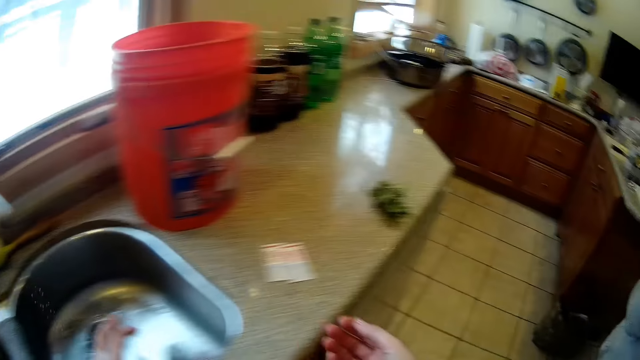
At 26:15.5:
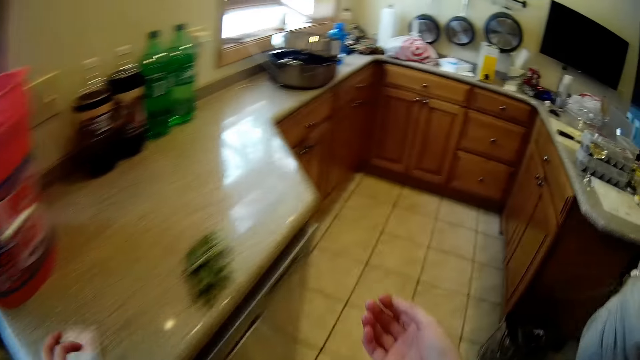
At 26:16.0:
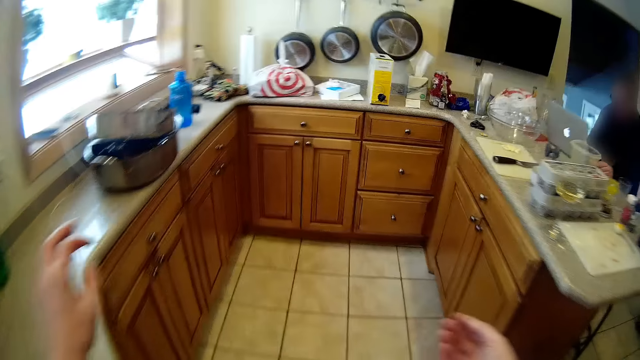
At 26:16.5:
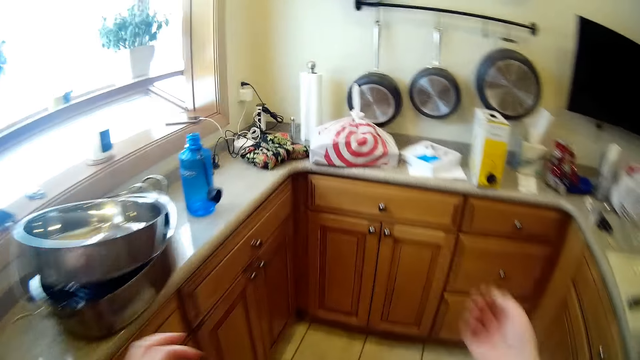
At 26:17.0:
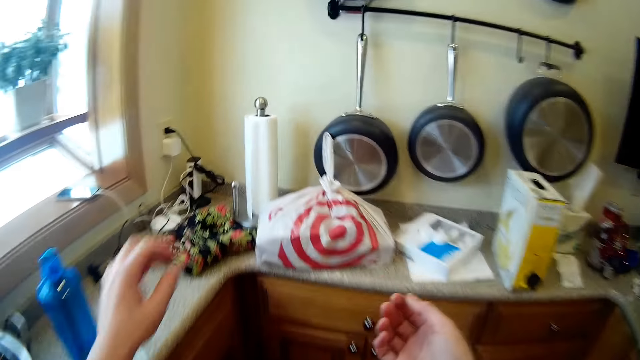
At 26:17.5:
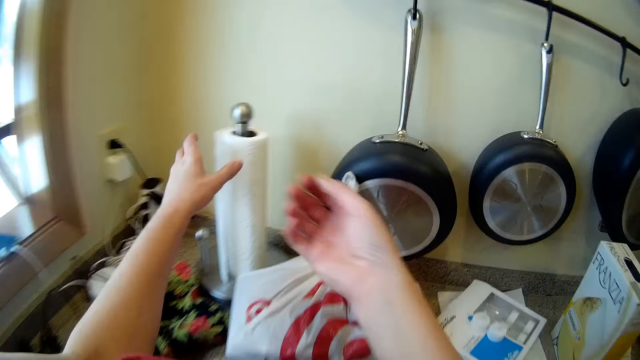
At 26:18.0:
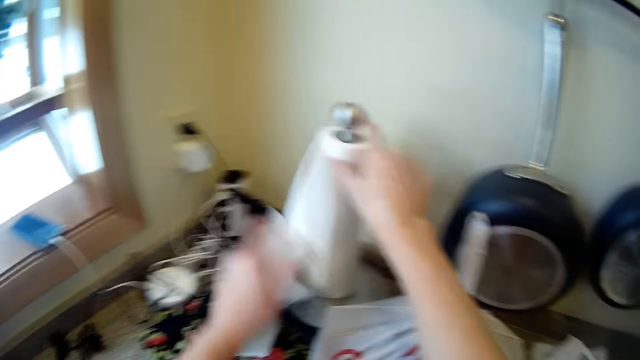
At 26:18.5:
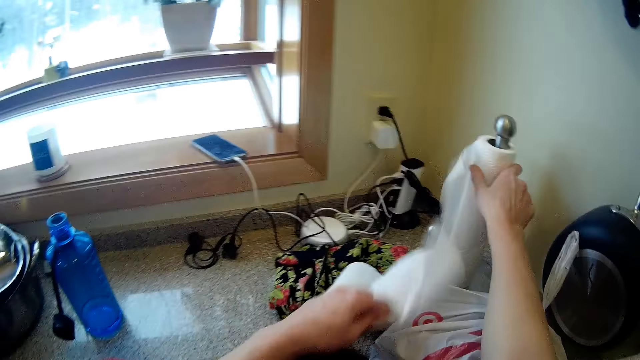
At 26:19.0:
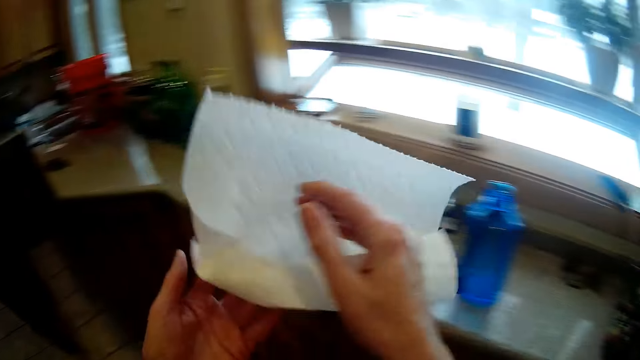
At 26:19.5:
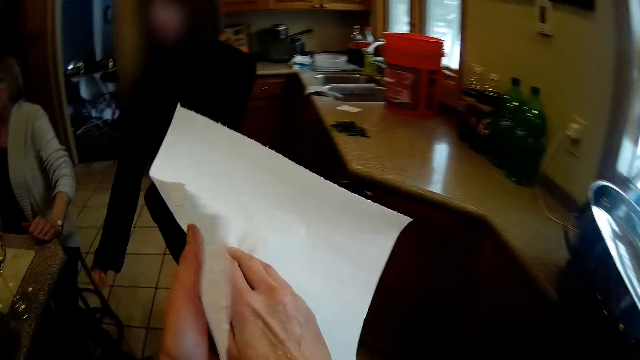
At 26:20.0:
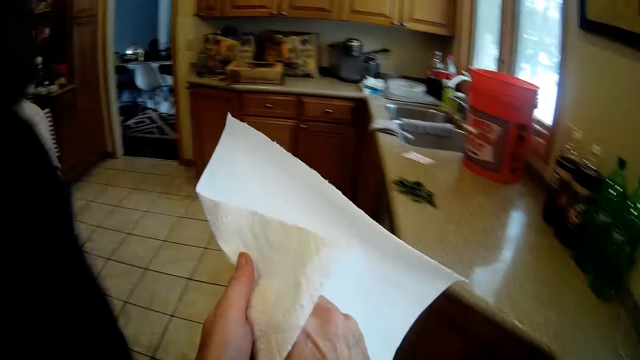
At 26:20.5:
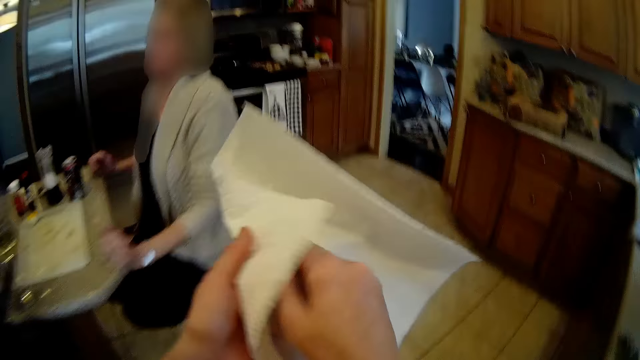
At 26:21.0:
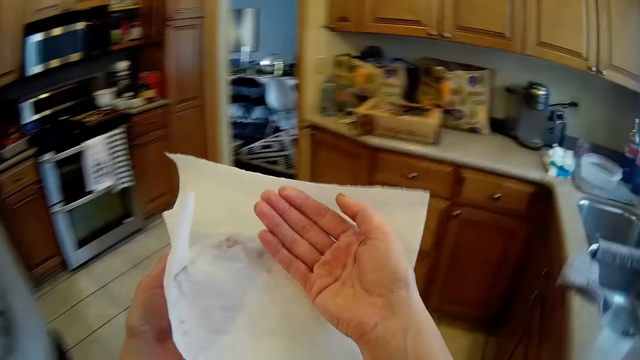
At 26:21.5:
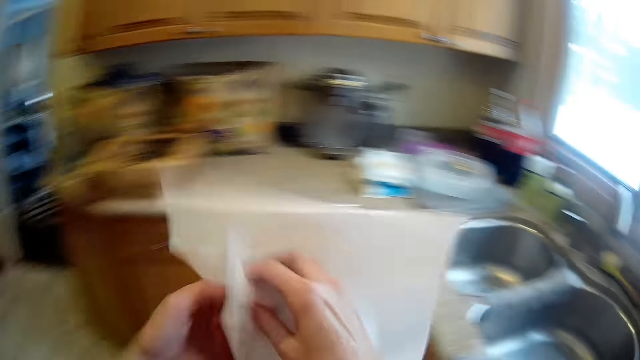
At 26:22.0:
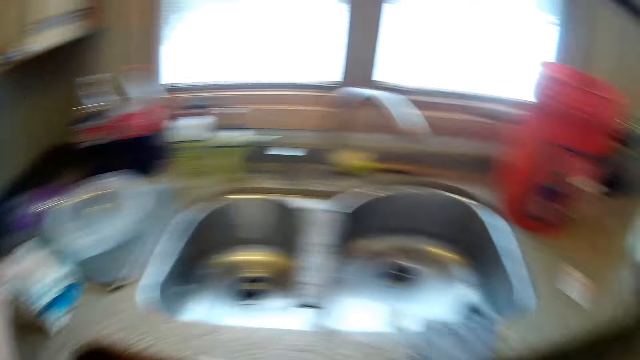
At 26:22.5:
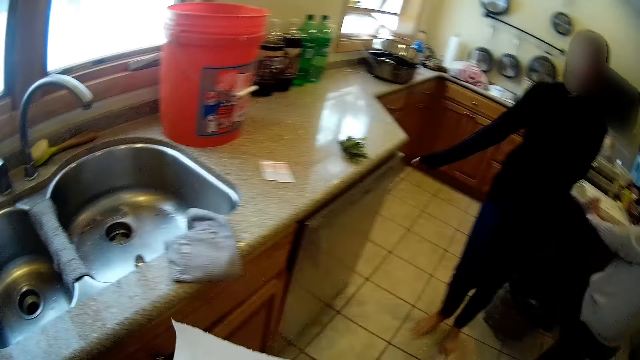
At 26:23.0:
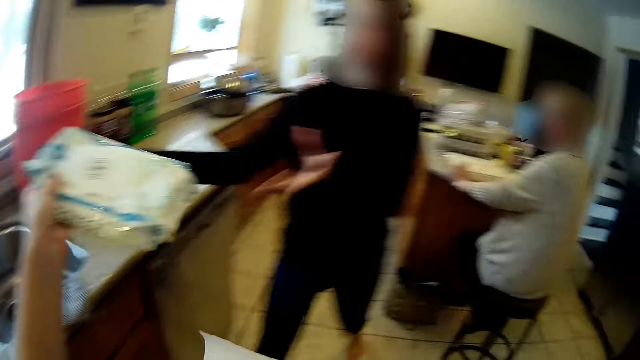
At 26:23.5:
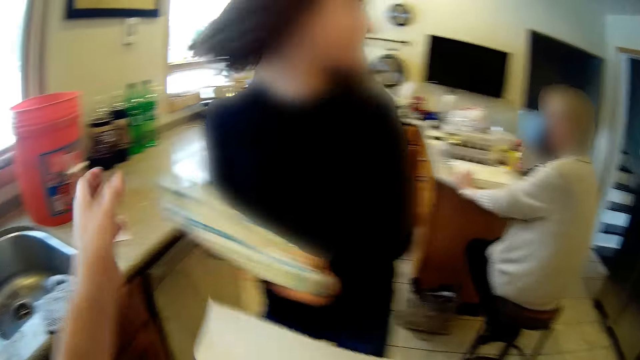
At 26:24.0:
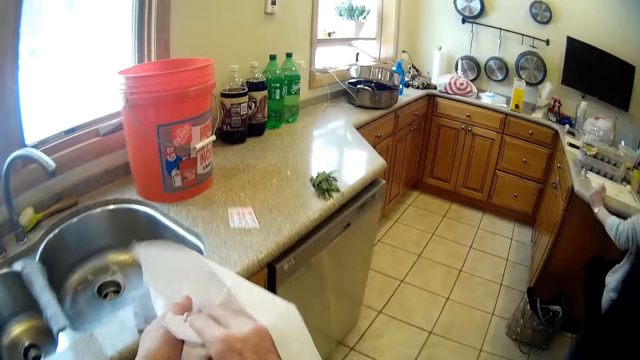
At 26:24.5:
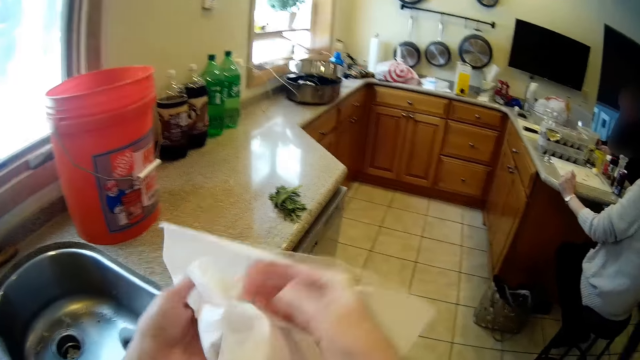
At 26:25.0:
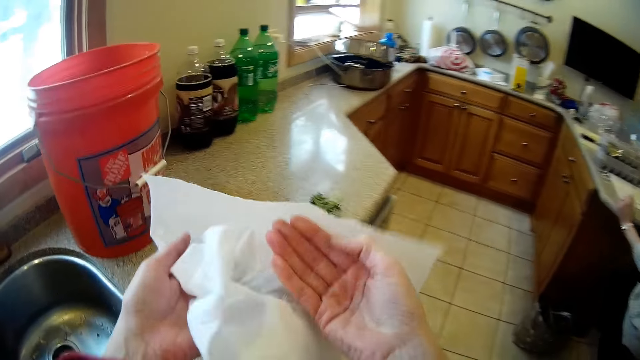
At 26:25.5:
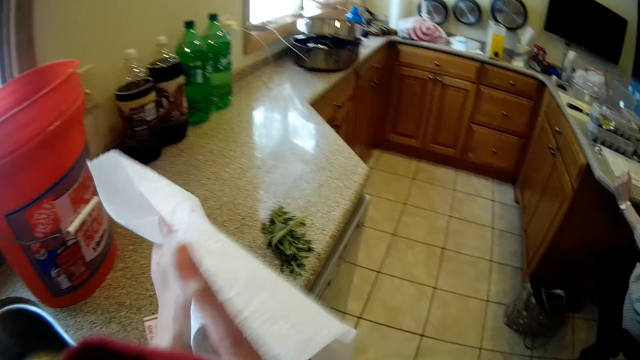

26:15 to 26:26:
The camera wearer moves towards a paper towel in the kitchen. She unrolls the paper towel with her left hand. She cuts out the paper towel from the roll with her left hand. She dries her hands with the paper towel. She picks up the box of hand gloves from the kitchen worktop with her left hand. She gives the box of hand gloves to the woman with her left hand. She dries her right hand with the paper towel.

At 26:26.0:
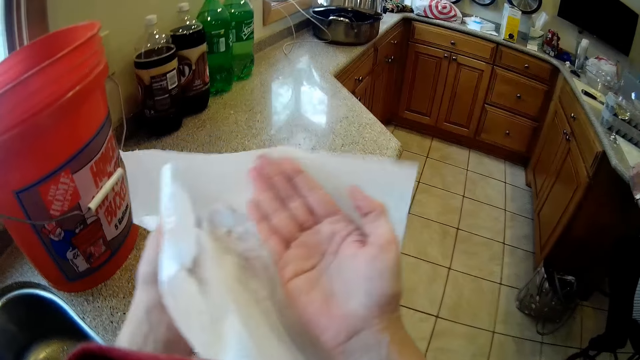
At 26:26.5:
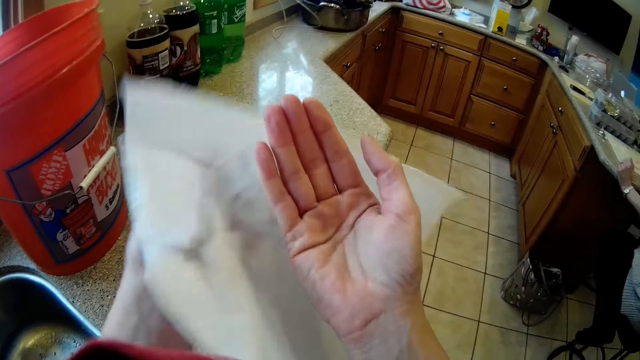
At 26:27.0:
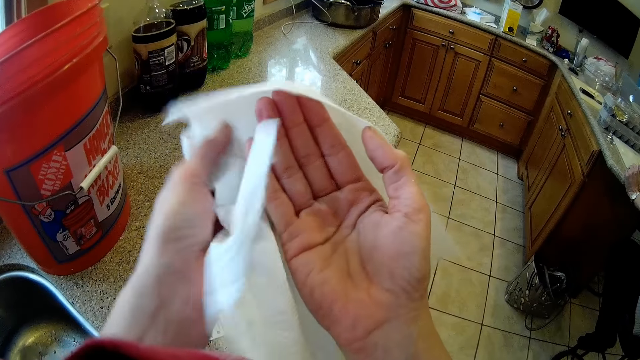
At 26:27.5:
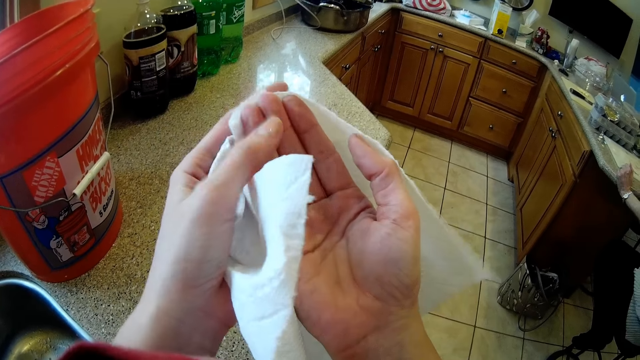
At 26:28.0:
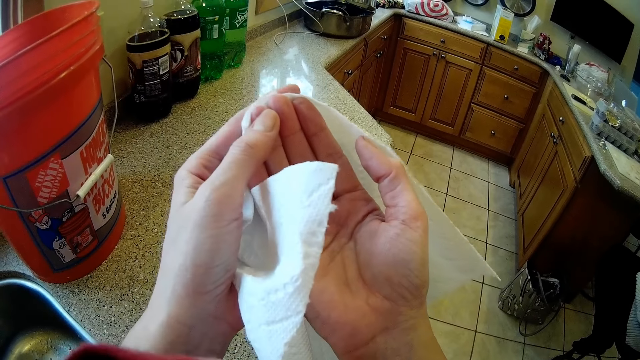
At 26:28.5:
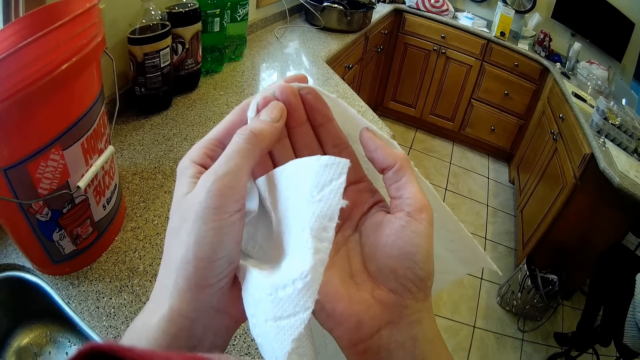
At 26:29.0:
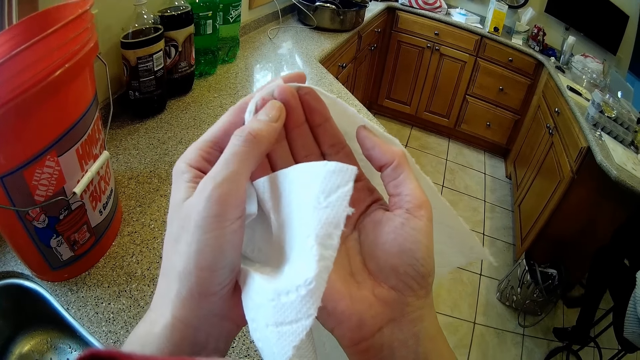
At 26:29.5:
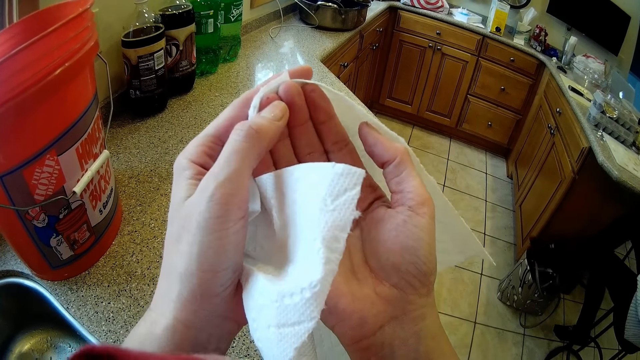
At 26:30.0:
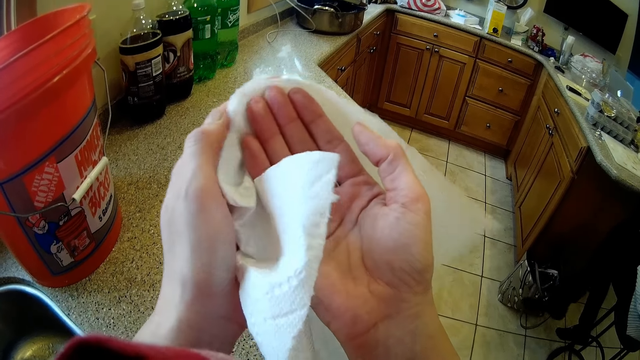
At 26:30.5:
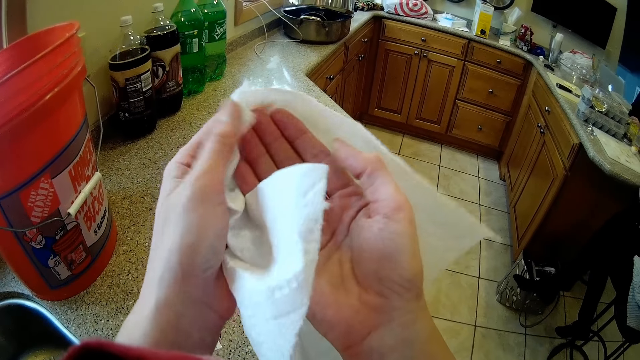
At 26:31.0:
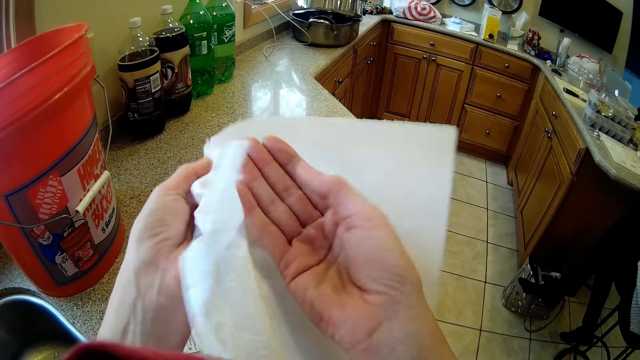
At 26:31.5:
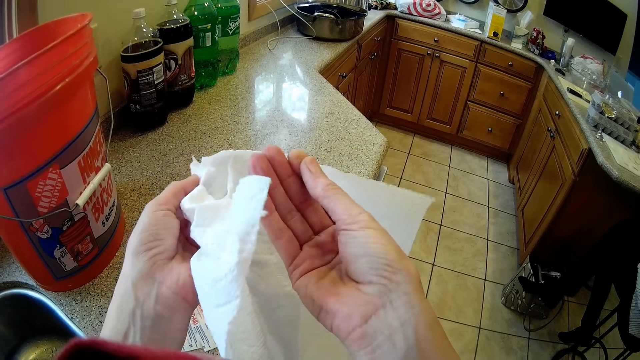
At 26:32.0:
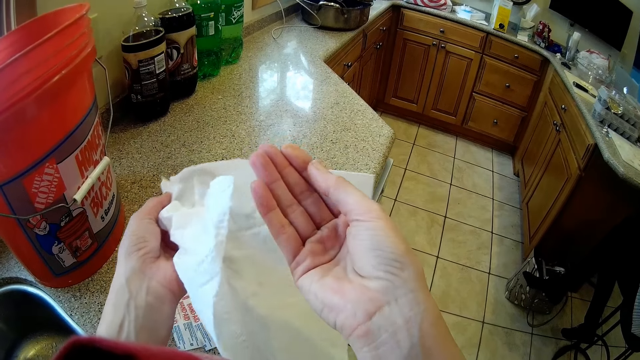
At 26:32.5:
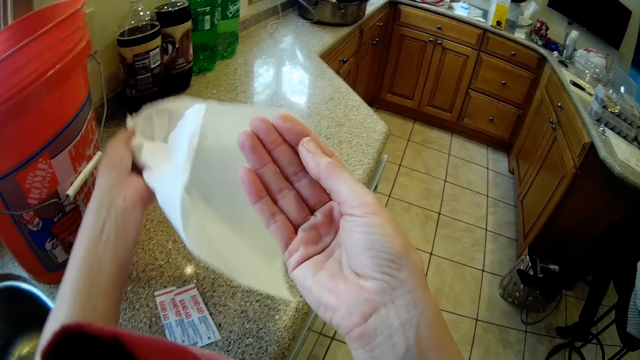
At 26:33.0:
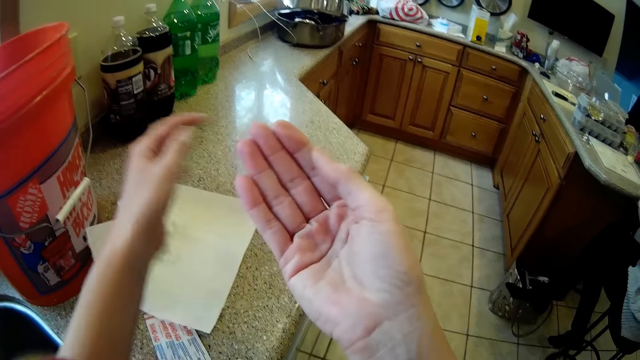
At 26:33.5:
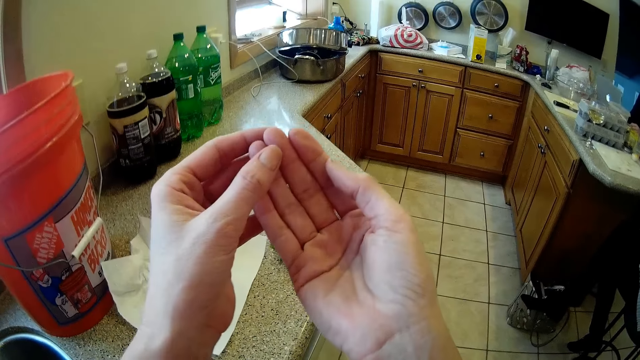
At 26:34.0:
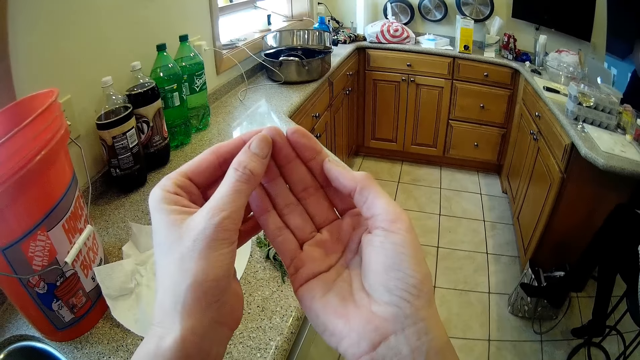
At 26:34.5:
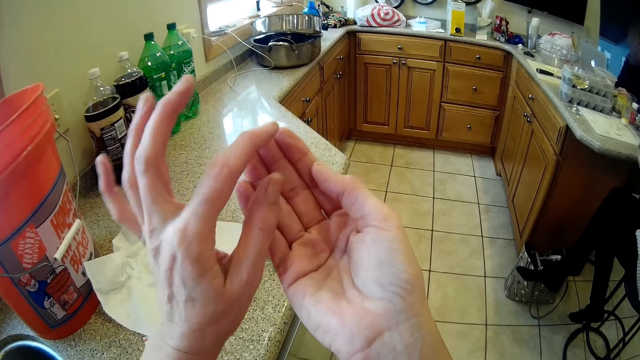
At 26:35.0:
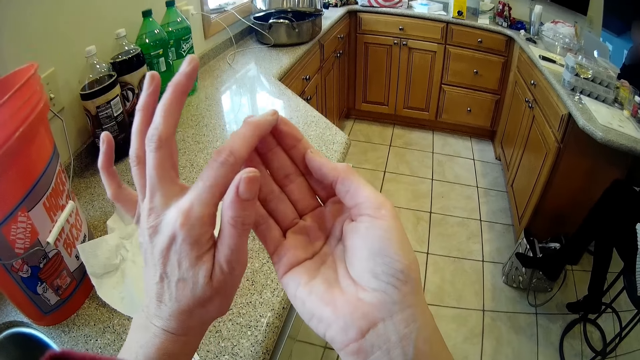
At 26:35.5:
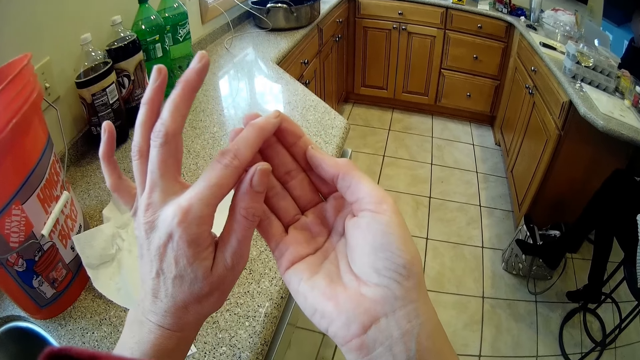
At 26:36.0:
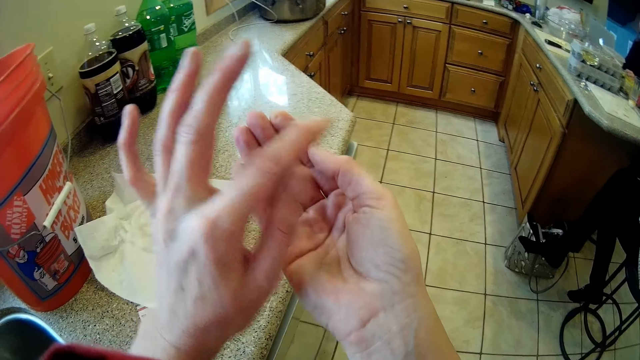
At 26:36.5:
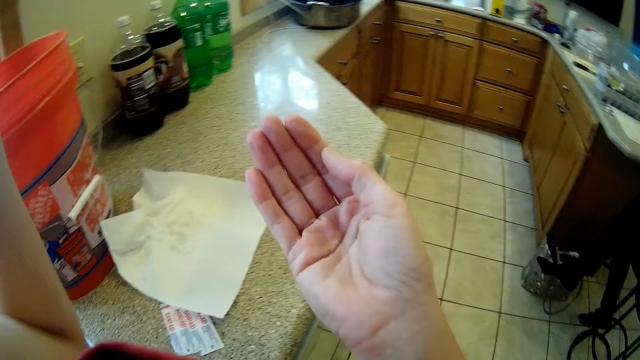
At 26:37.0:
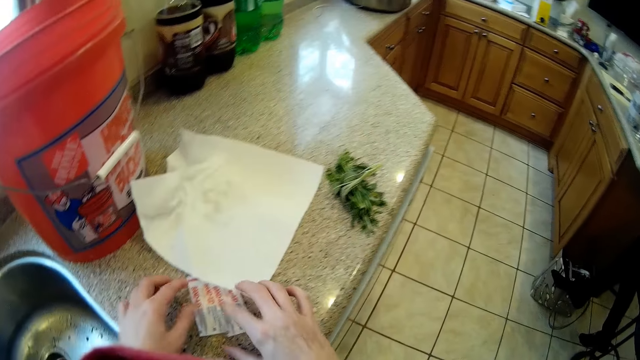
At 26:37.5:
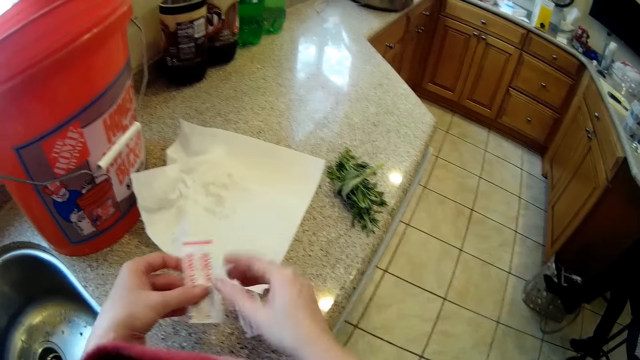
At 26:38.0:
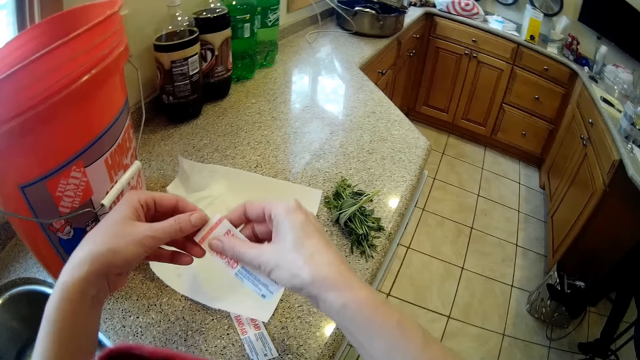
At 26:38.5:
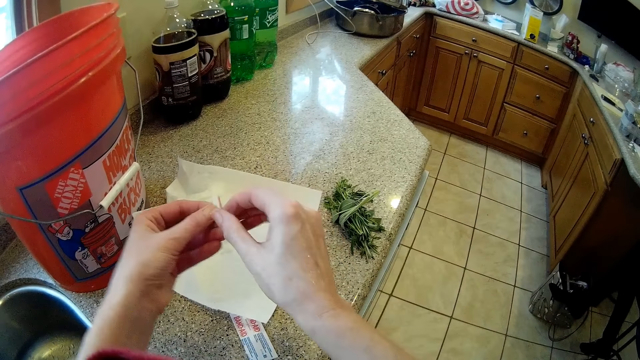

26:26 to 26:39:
The camera wearer checks her right fingers. She holds the bleeding finger. She dries her right hand with the paper towel. She checks her right fingers. She drops the paper towel on the kitchen worktop with her left hand. She checks her right fingers. She holds the bleeding finger. She picks up one blister plaster from the kitchen worktop with her left hand. She tears the wrapping.
